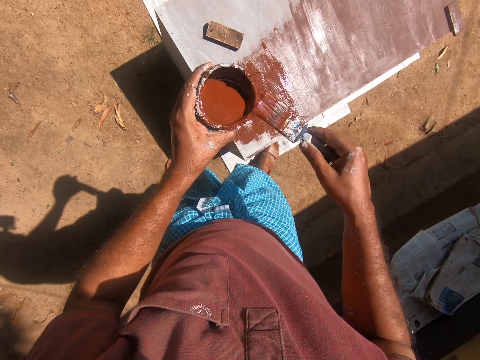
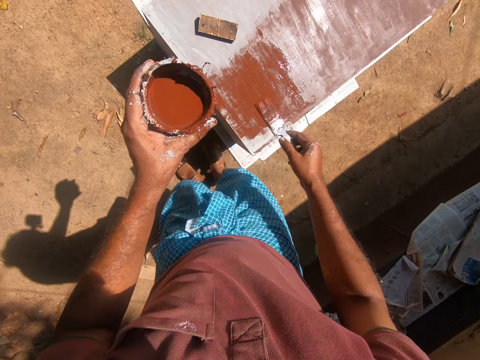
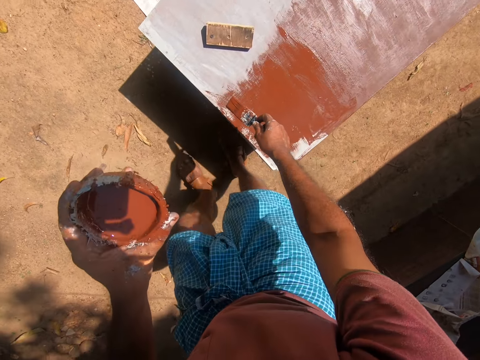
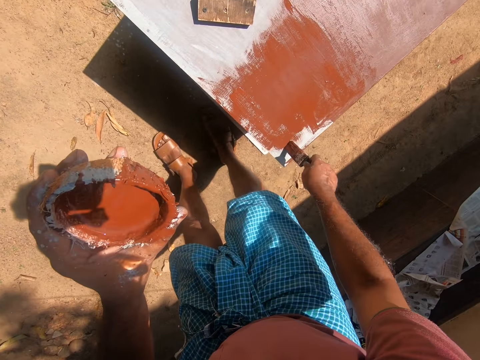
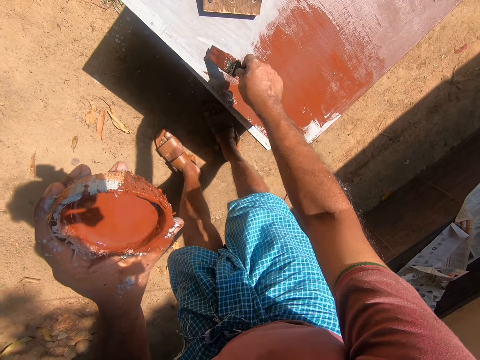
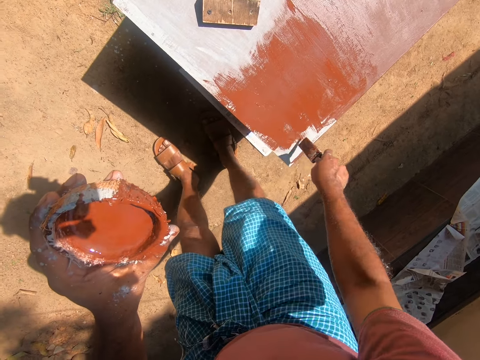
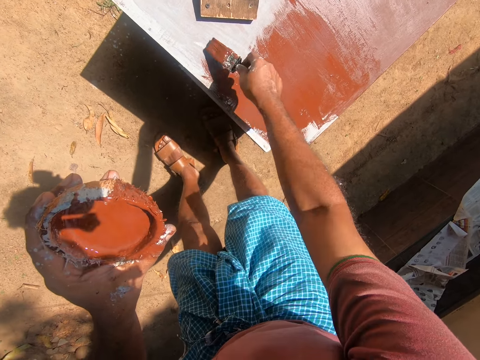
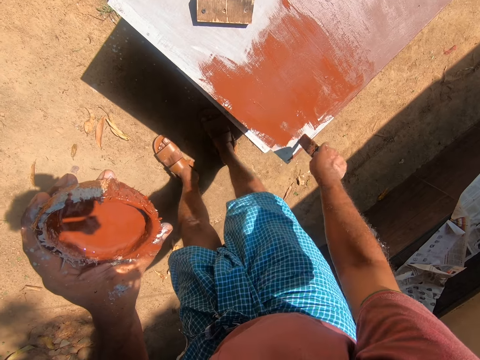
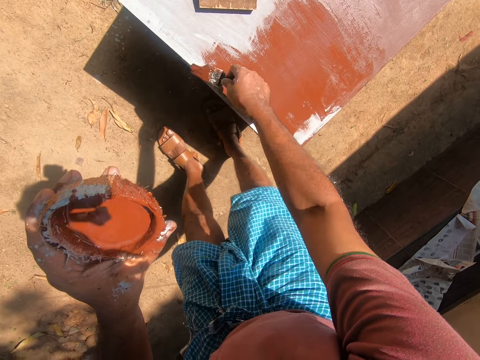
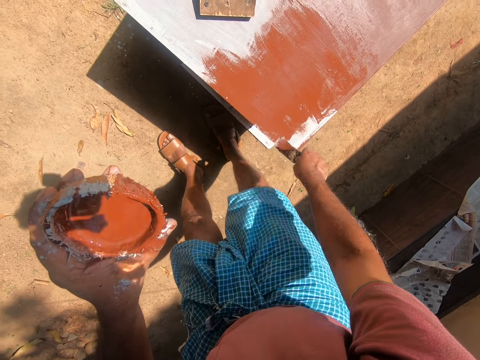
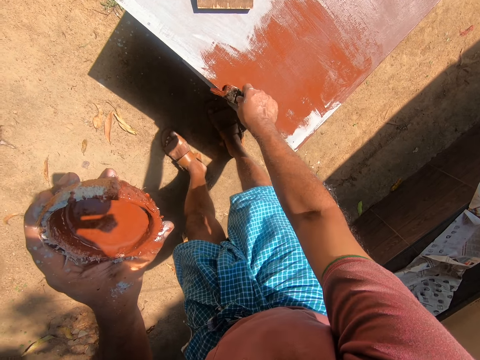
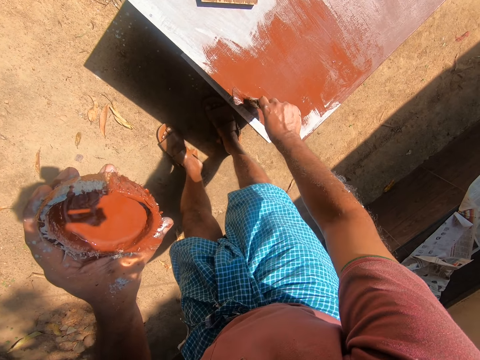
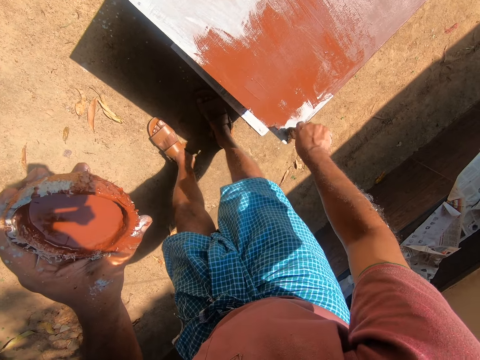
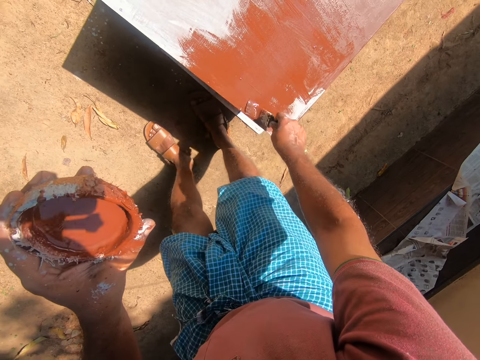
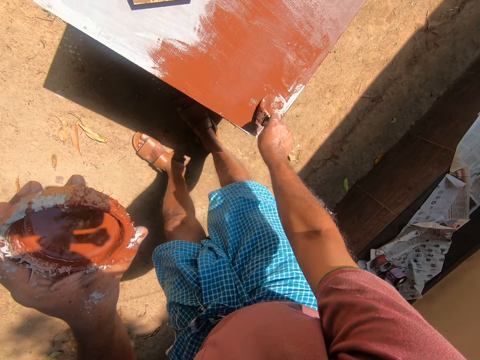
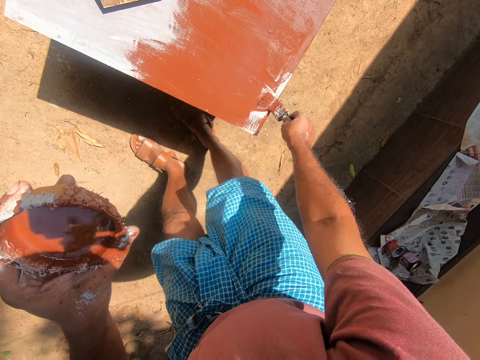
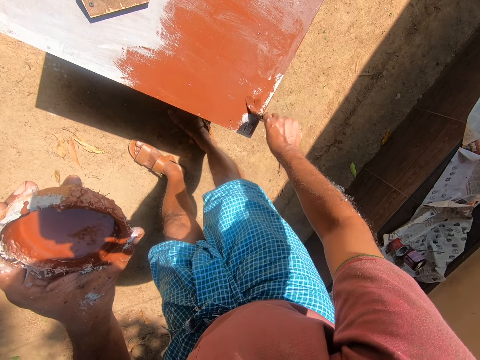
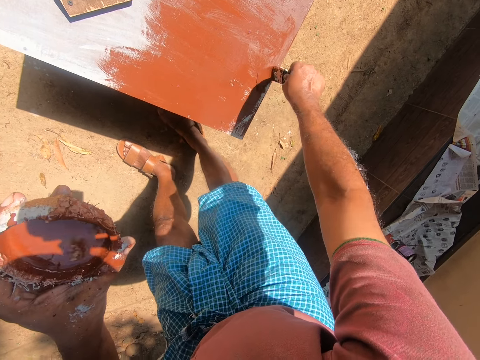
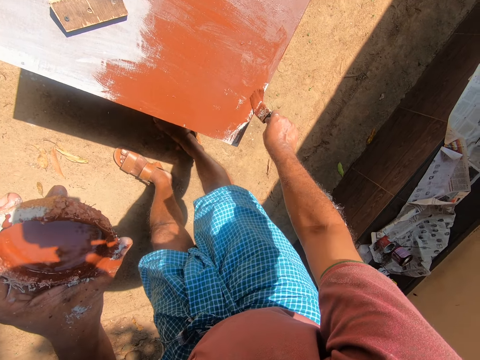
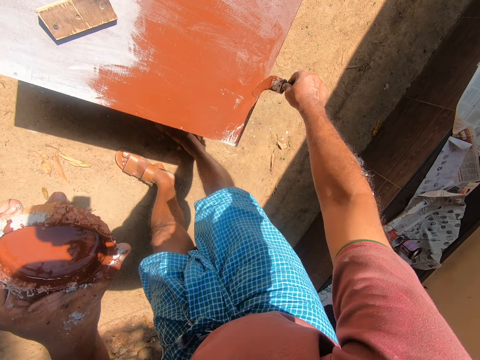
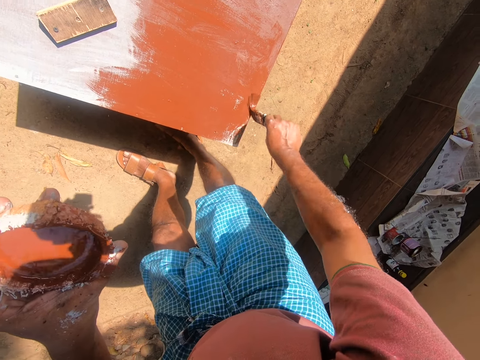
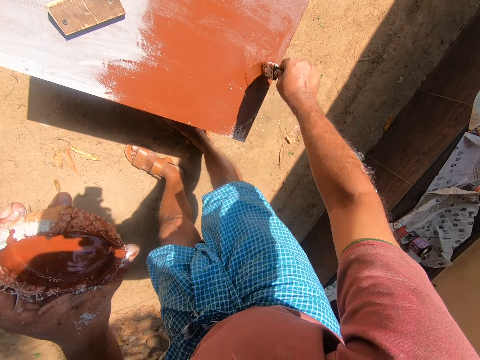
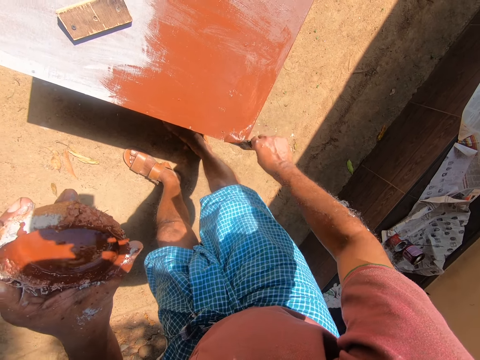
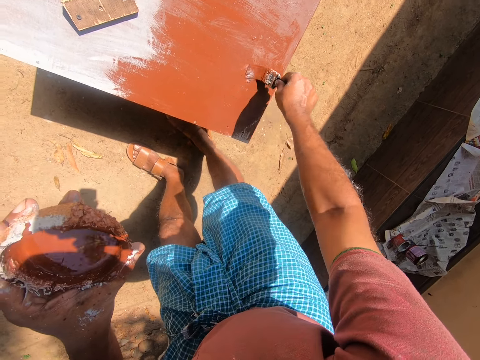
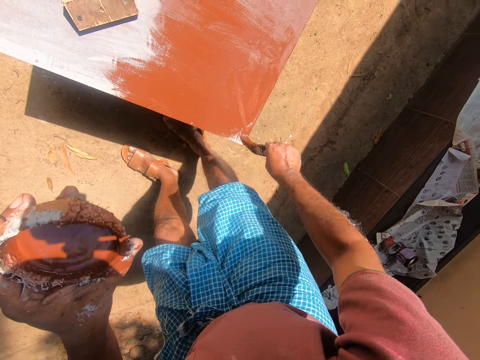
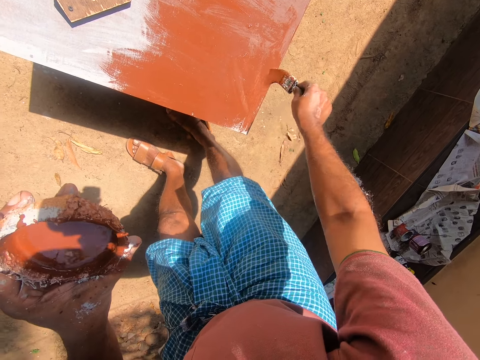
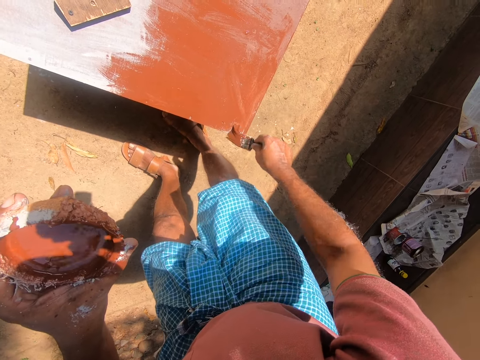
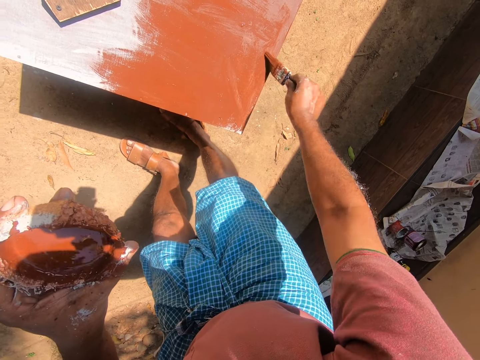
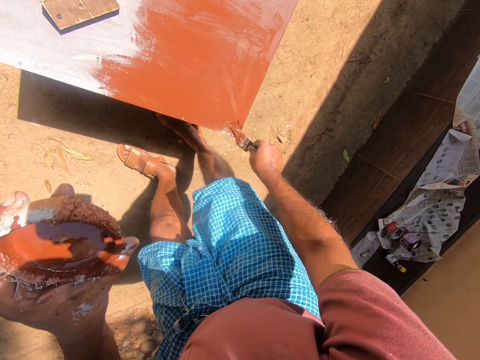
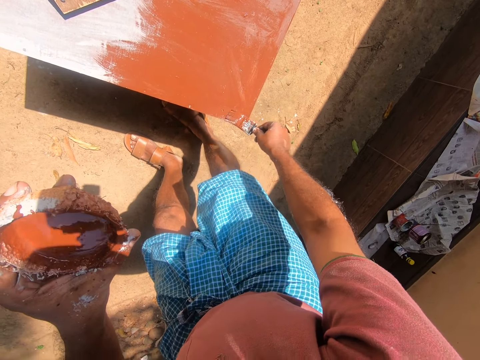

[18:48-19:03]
The camera wearer paints the cupboard with the paint brush.

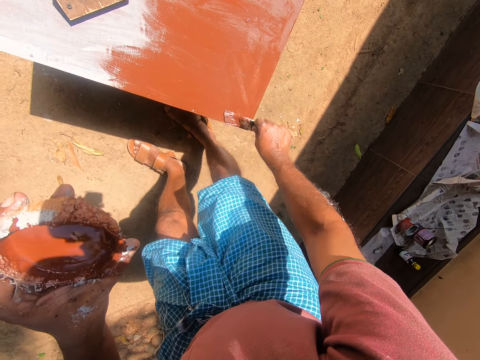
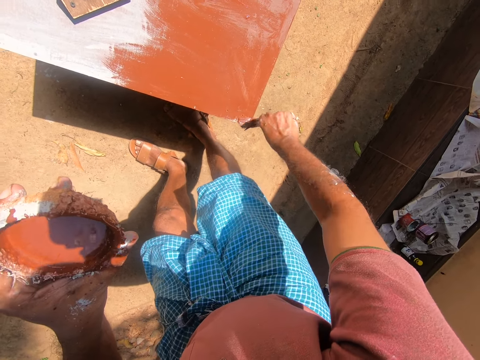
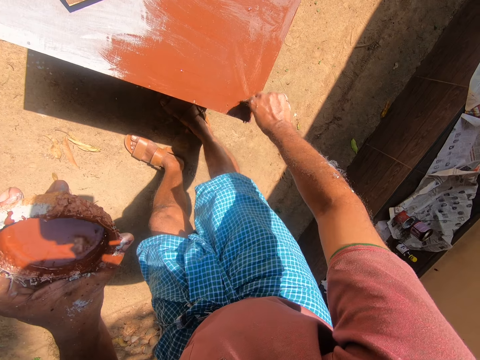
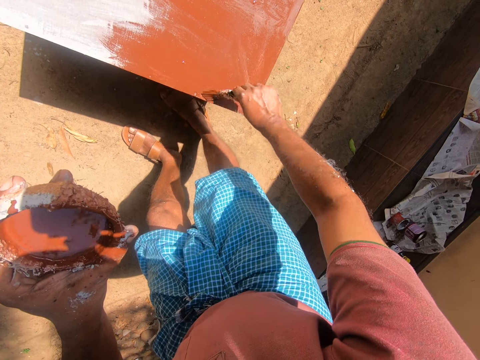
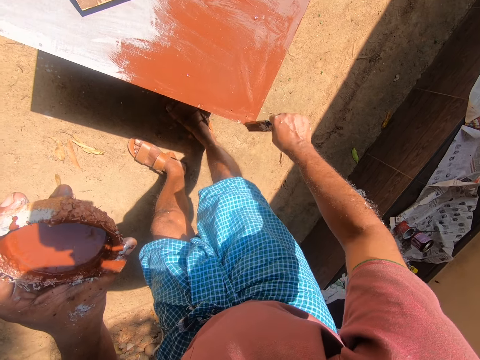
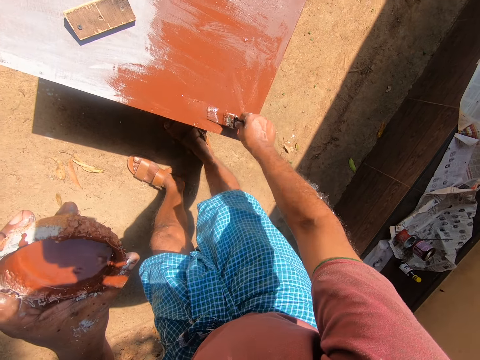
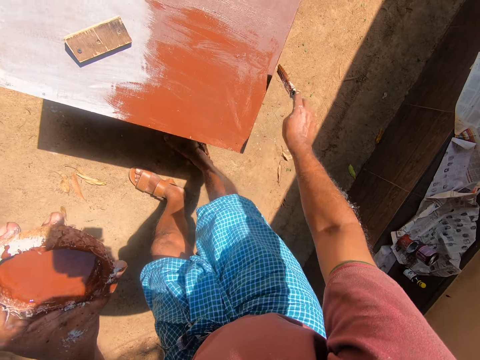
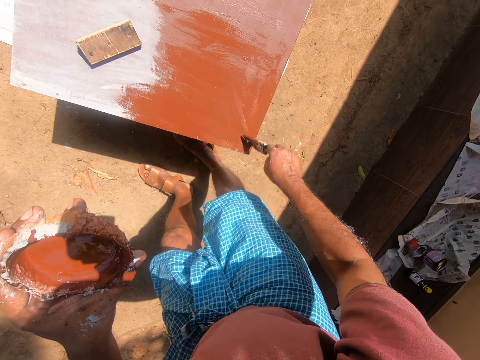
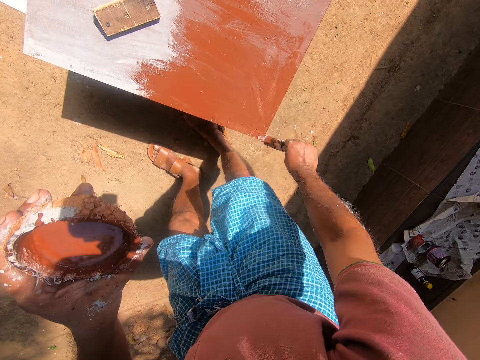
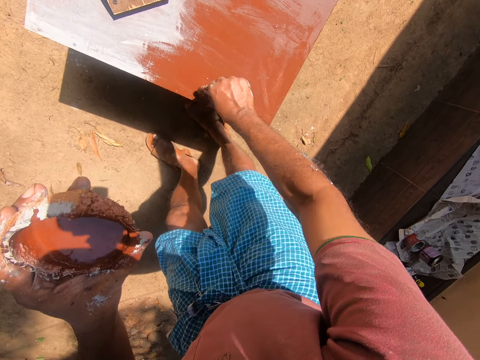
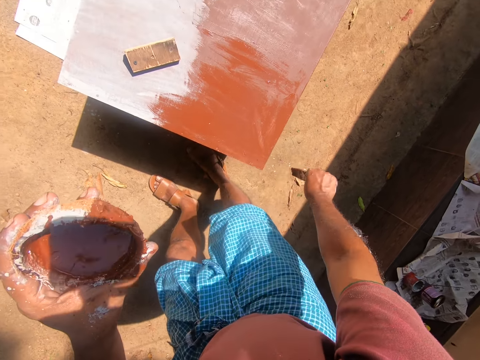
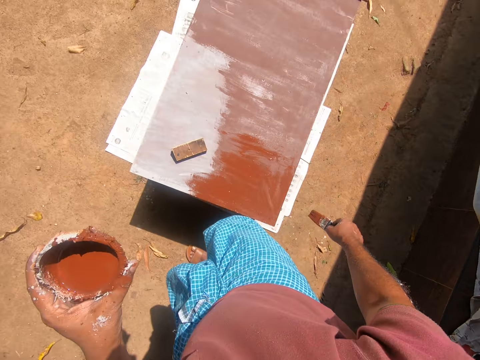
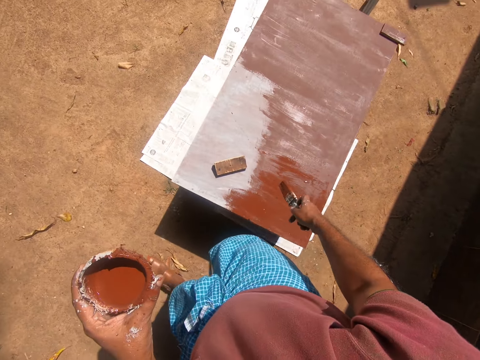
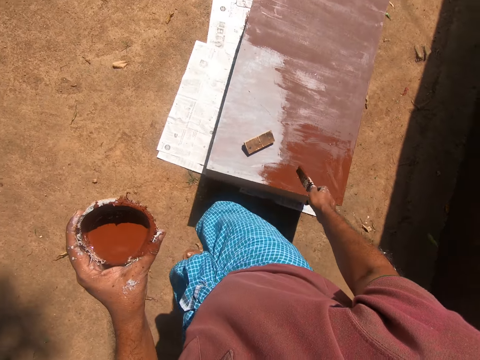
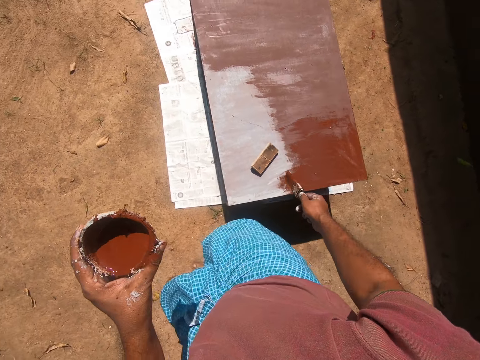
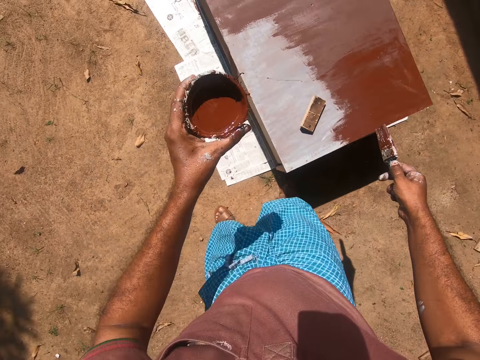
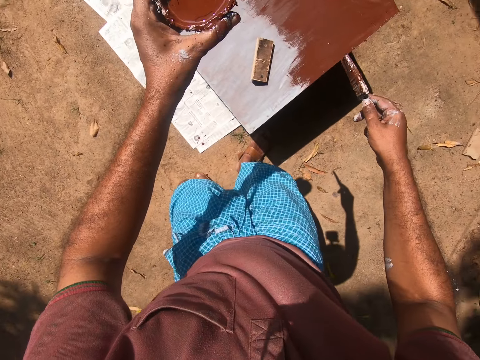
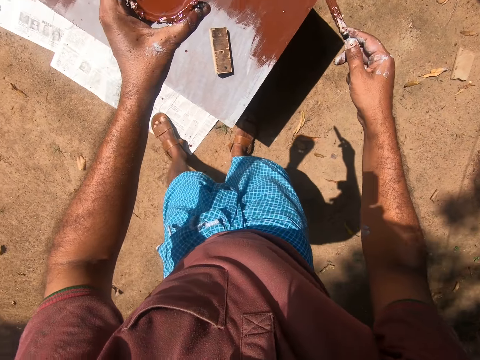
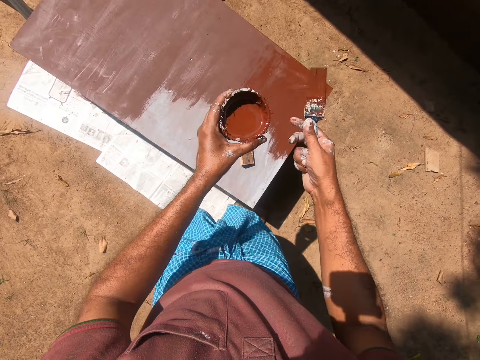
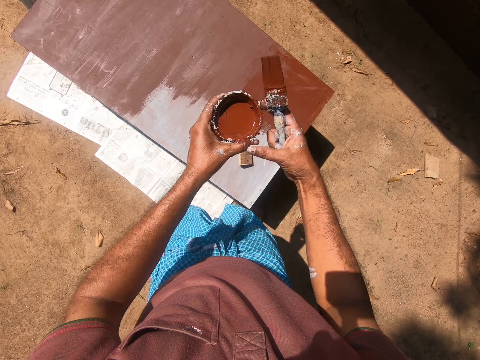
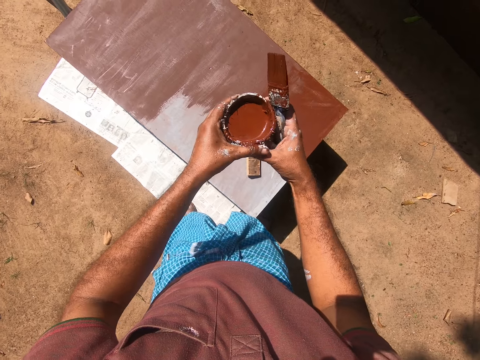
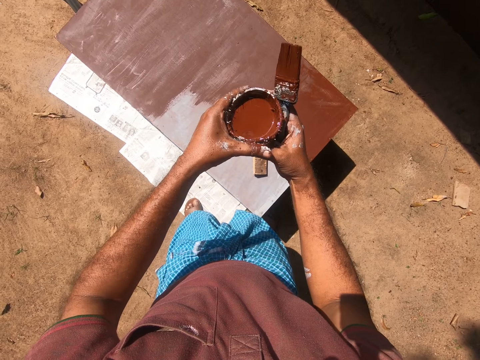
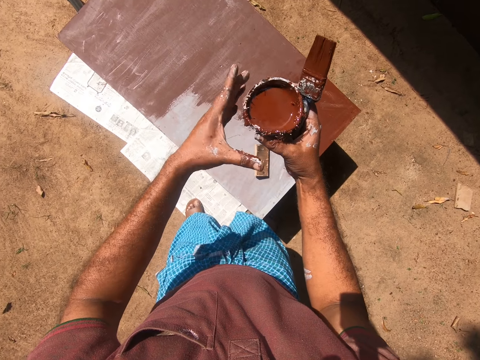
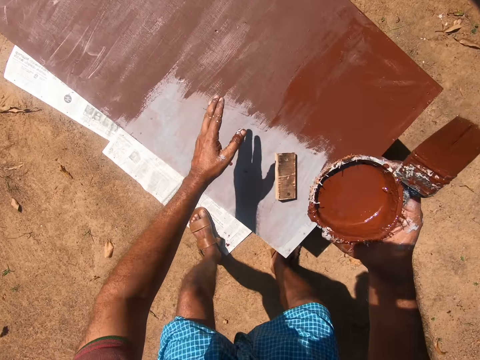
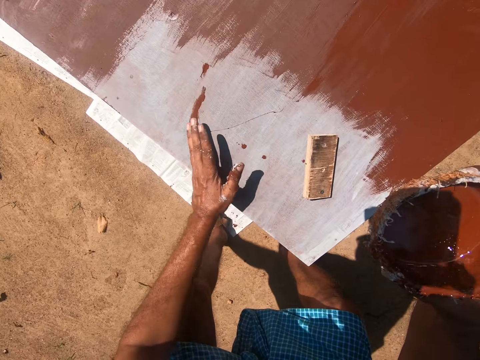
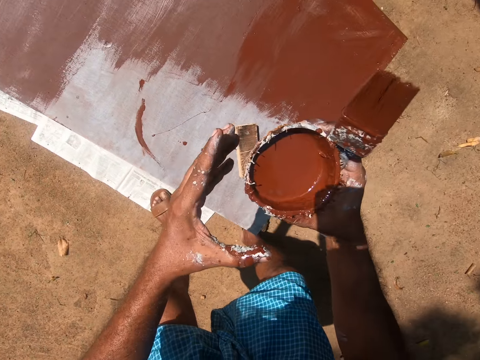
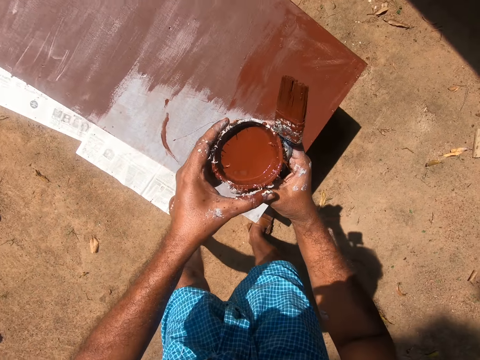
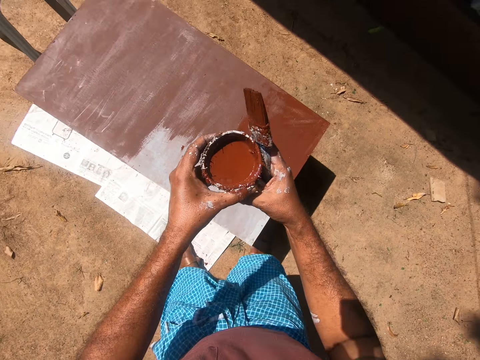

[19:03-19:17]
The camera wearer walks closer to the cabinet or cupboard. He passes the container of paint from his left hand to his right hand. He wipes off paint in his left hand on the cupboard. He passes the container of paint from his right hand to his left hand.
